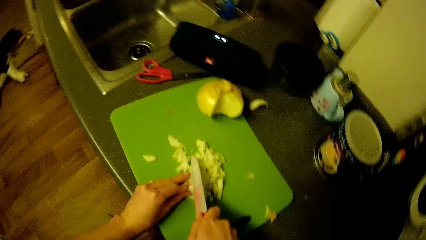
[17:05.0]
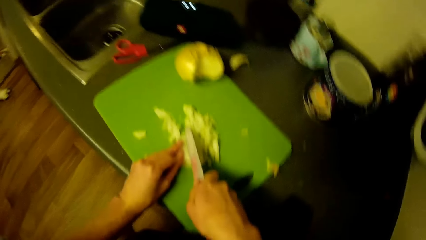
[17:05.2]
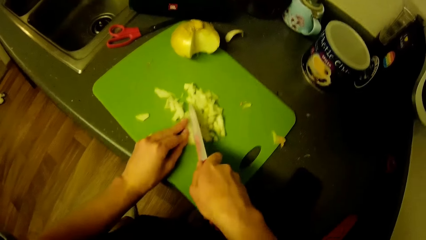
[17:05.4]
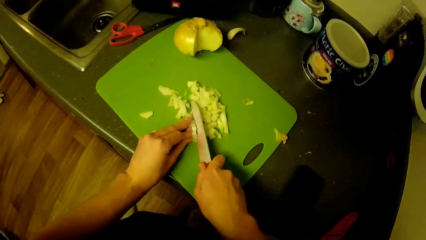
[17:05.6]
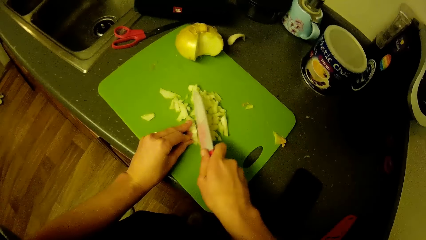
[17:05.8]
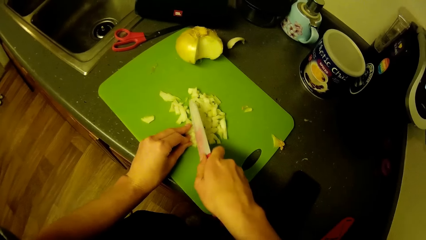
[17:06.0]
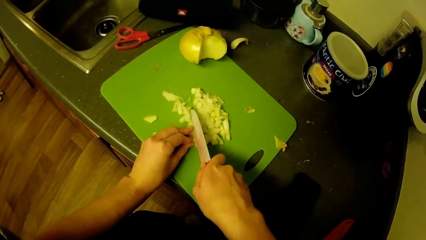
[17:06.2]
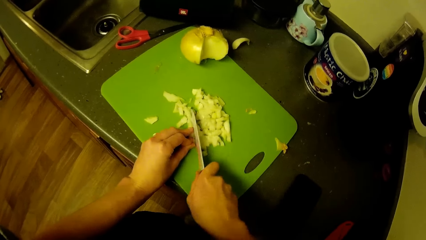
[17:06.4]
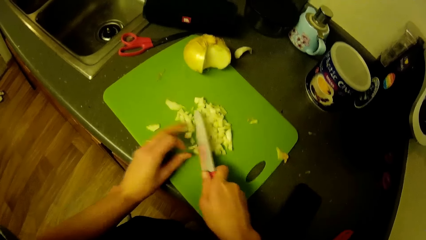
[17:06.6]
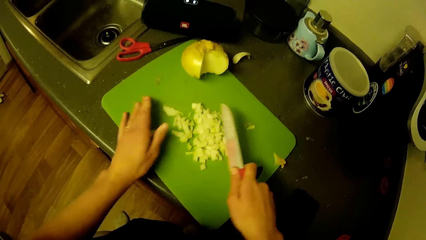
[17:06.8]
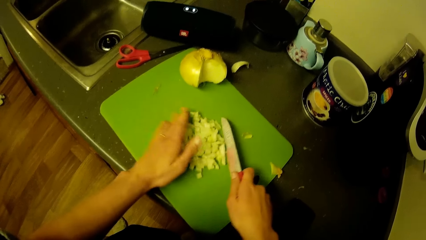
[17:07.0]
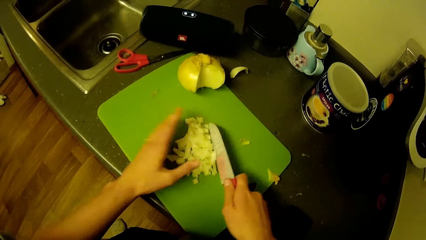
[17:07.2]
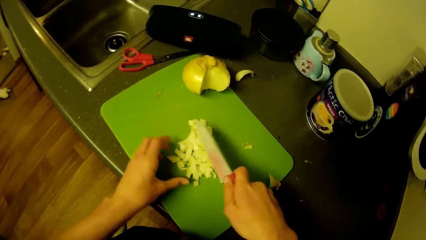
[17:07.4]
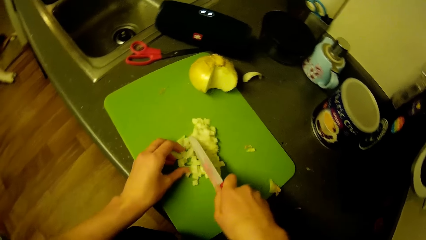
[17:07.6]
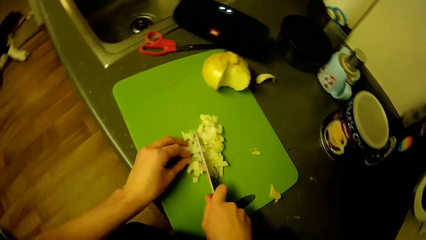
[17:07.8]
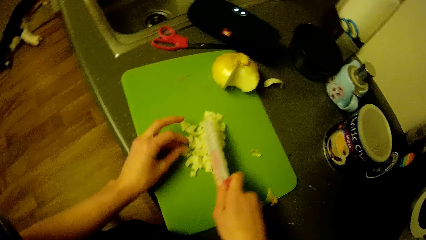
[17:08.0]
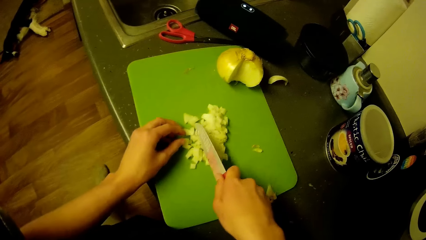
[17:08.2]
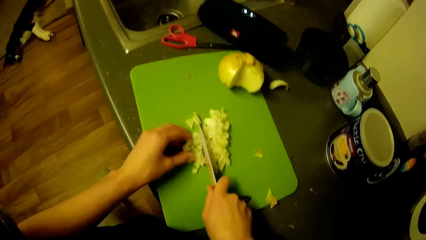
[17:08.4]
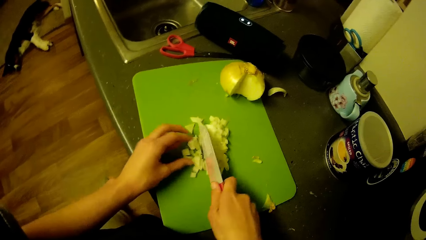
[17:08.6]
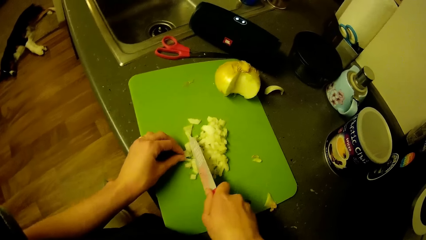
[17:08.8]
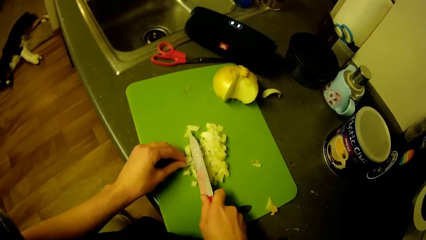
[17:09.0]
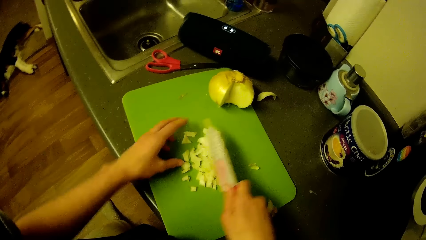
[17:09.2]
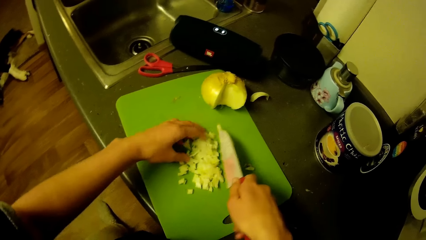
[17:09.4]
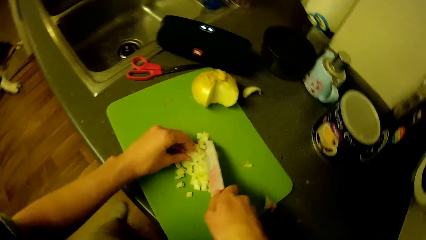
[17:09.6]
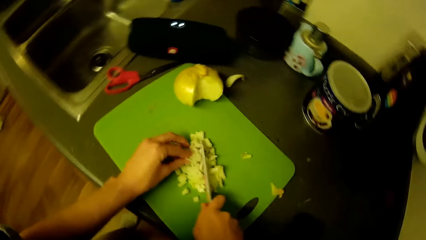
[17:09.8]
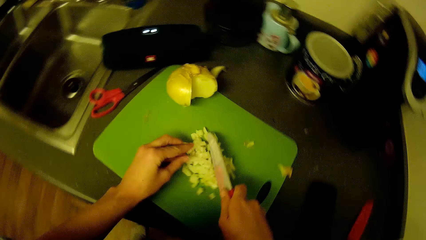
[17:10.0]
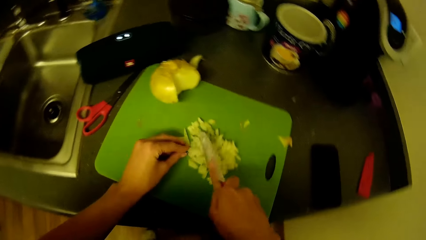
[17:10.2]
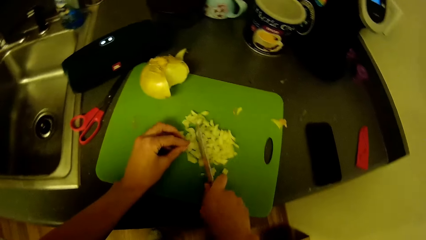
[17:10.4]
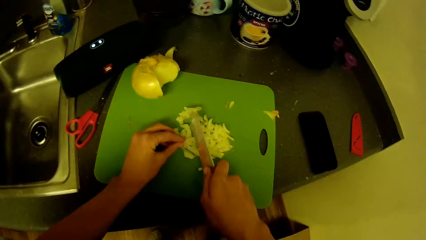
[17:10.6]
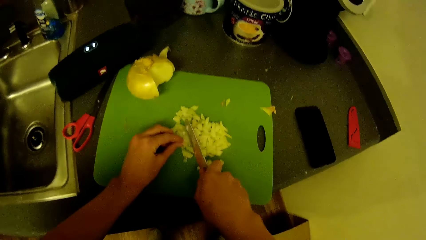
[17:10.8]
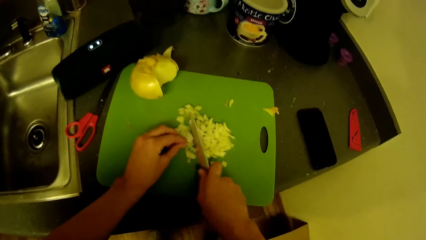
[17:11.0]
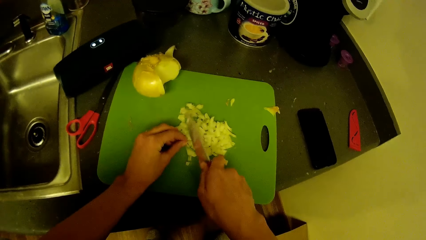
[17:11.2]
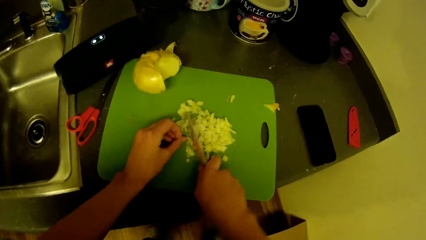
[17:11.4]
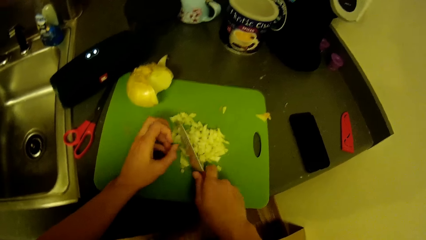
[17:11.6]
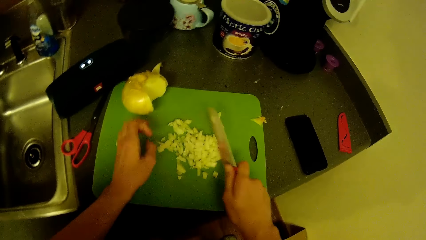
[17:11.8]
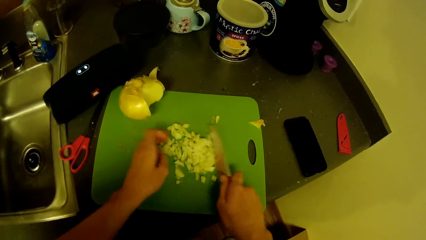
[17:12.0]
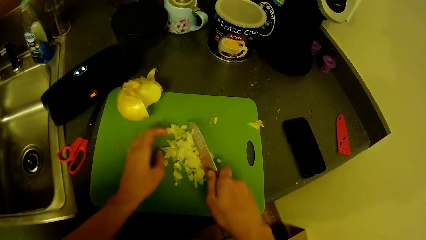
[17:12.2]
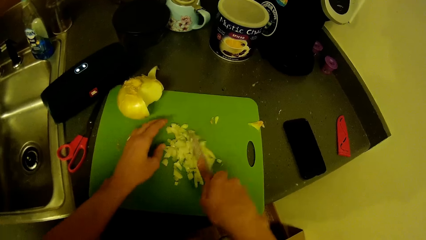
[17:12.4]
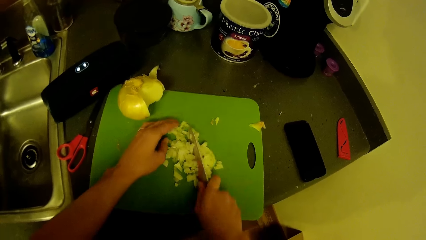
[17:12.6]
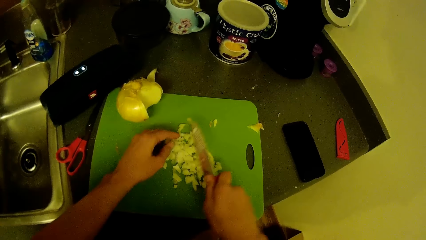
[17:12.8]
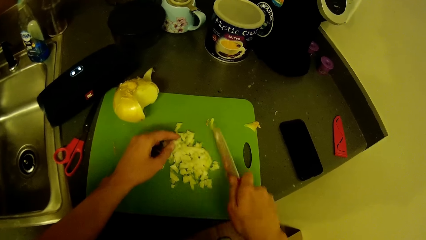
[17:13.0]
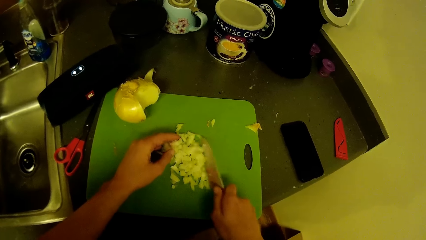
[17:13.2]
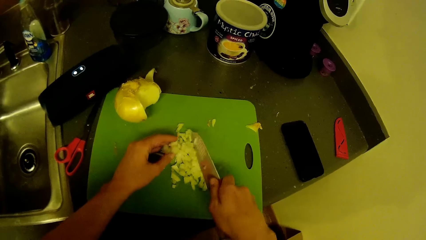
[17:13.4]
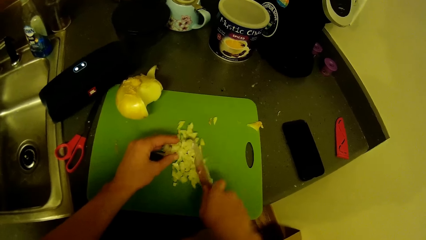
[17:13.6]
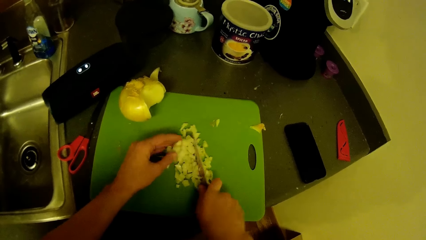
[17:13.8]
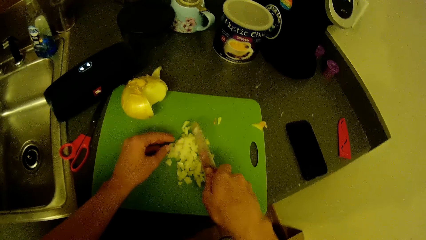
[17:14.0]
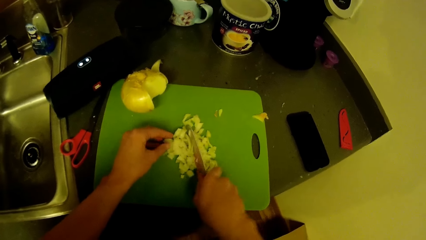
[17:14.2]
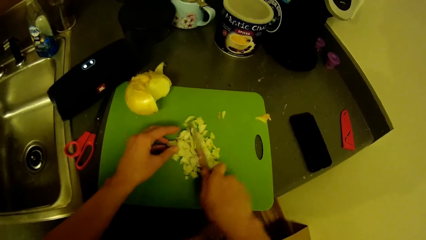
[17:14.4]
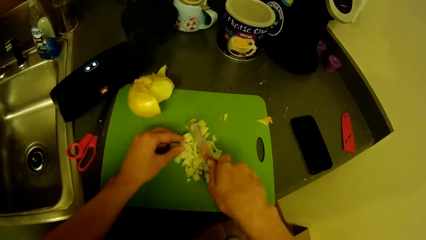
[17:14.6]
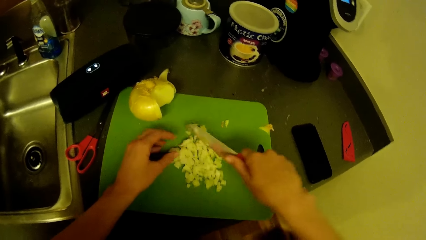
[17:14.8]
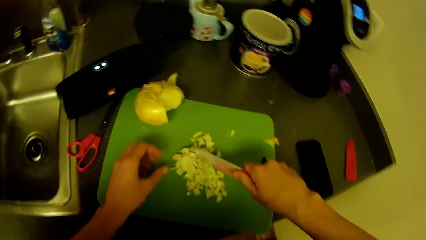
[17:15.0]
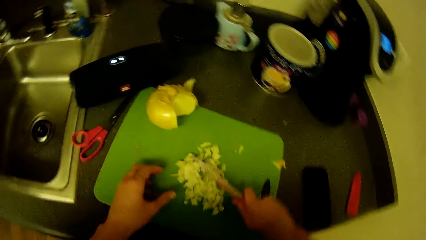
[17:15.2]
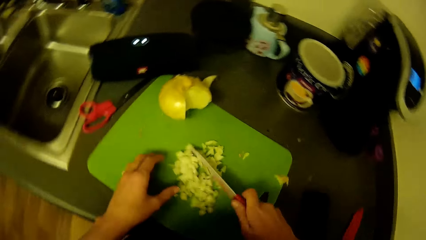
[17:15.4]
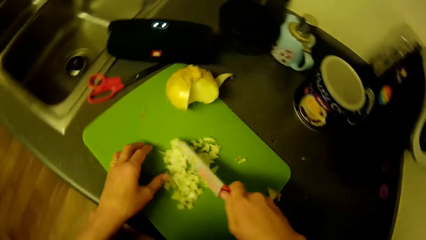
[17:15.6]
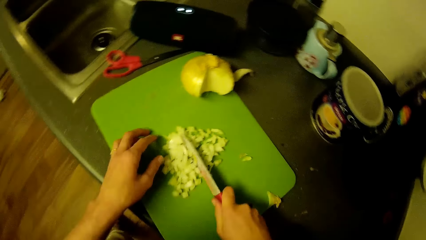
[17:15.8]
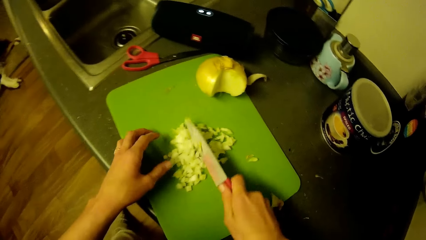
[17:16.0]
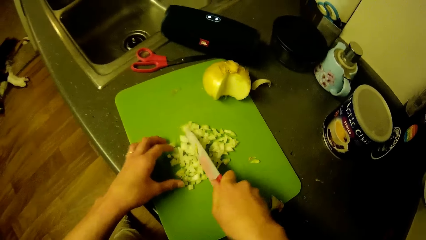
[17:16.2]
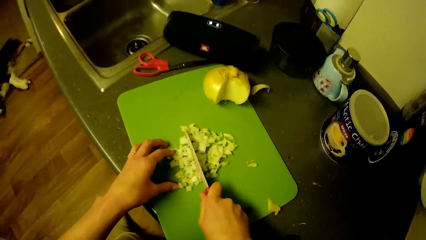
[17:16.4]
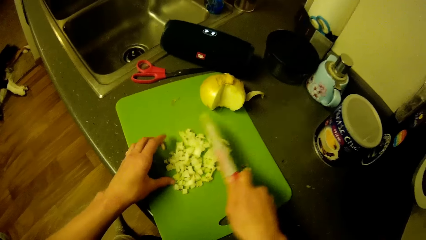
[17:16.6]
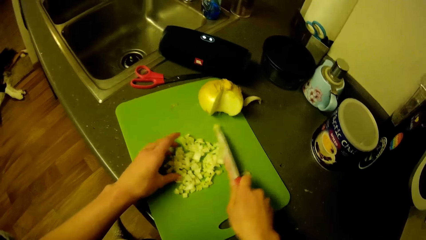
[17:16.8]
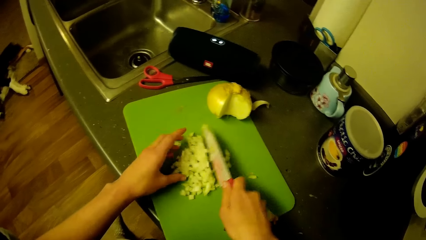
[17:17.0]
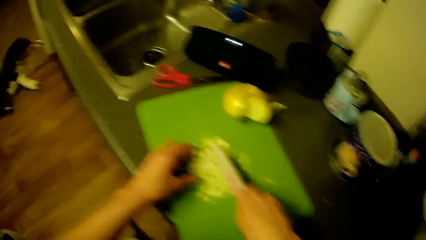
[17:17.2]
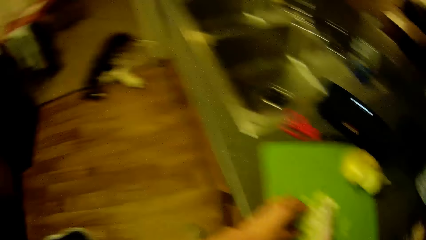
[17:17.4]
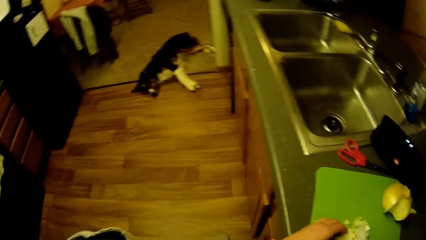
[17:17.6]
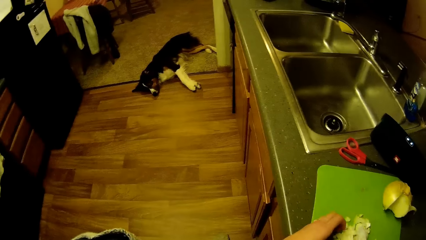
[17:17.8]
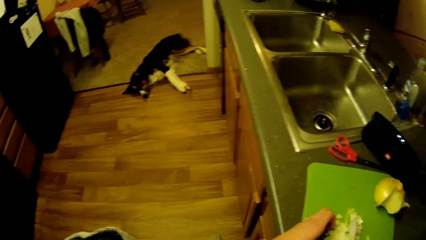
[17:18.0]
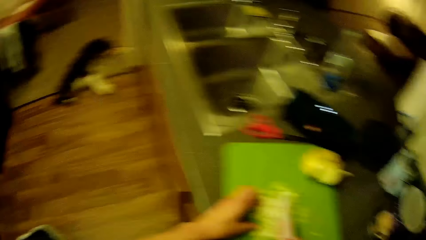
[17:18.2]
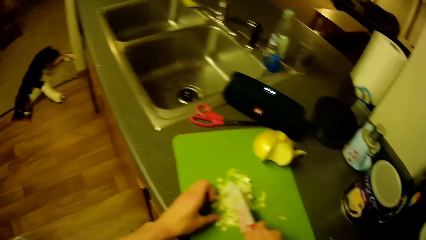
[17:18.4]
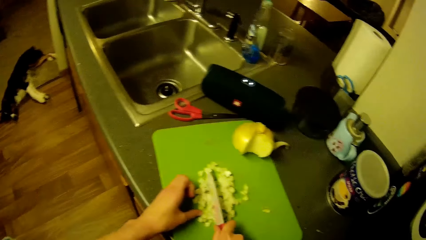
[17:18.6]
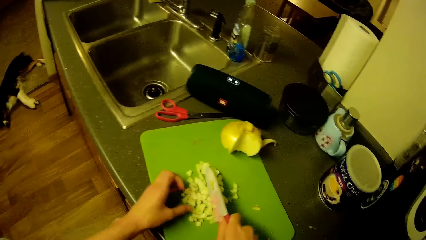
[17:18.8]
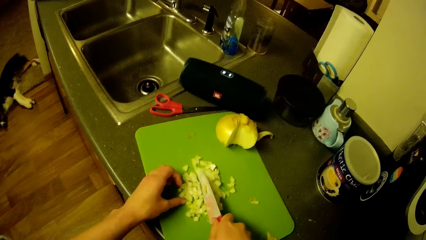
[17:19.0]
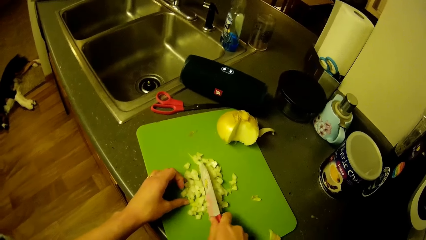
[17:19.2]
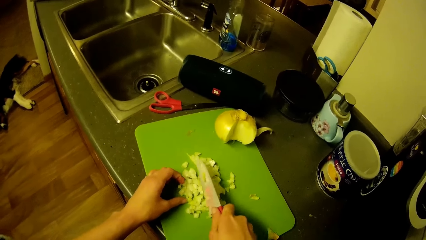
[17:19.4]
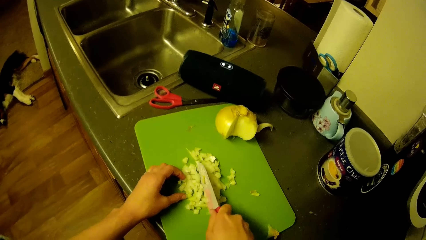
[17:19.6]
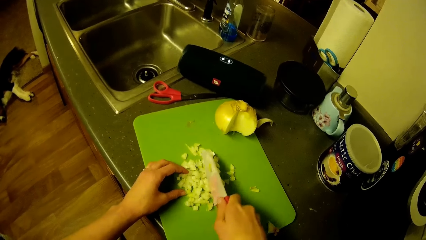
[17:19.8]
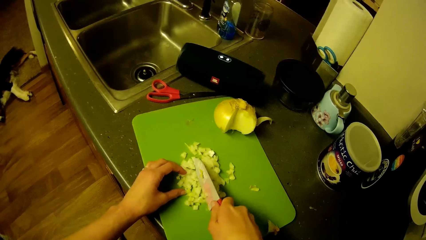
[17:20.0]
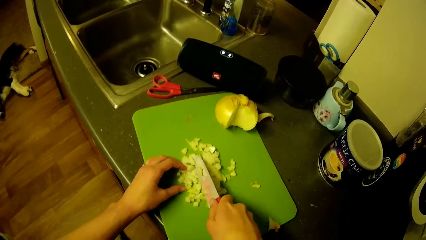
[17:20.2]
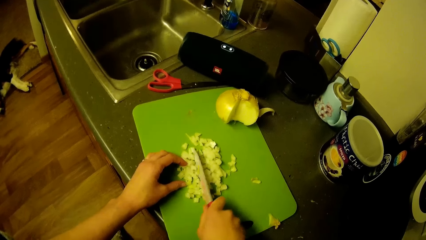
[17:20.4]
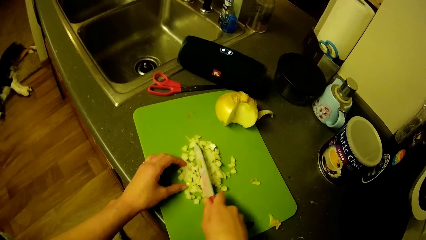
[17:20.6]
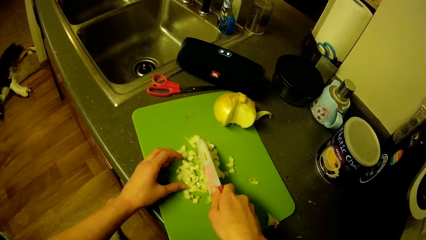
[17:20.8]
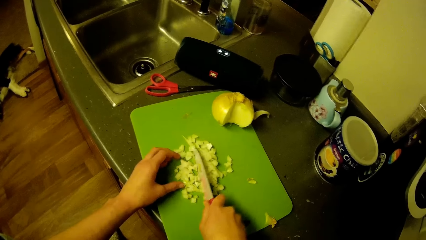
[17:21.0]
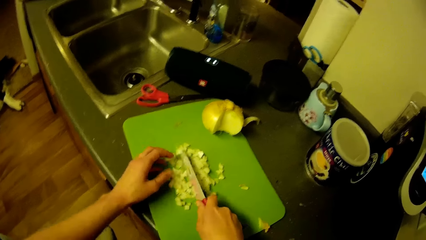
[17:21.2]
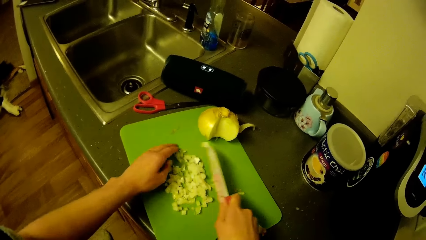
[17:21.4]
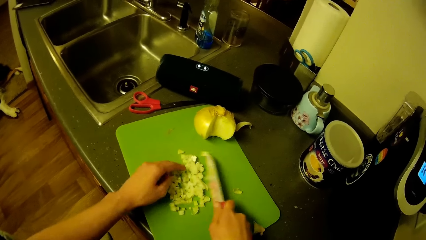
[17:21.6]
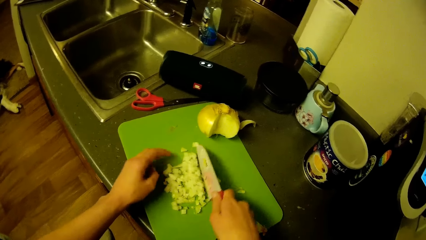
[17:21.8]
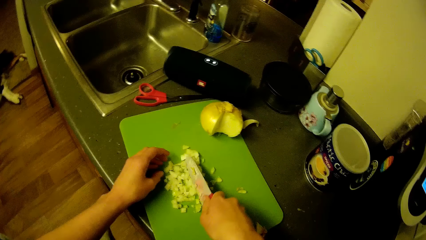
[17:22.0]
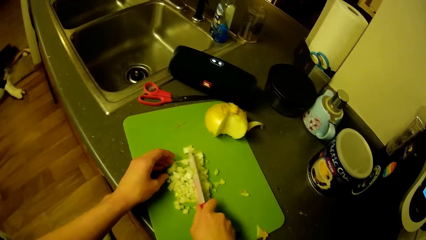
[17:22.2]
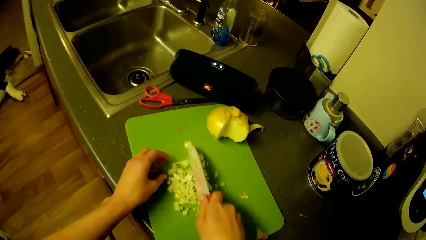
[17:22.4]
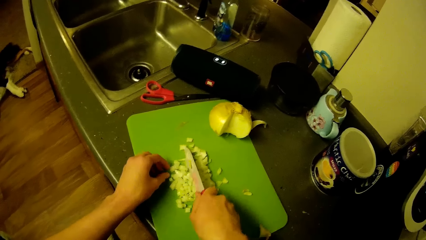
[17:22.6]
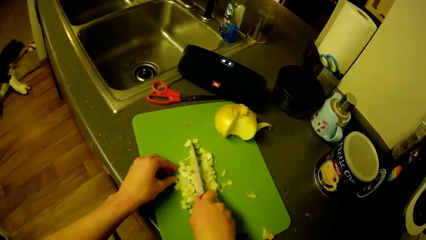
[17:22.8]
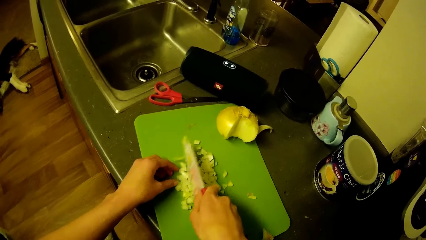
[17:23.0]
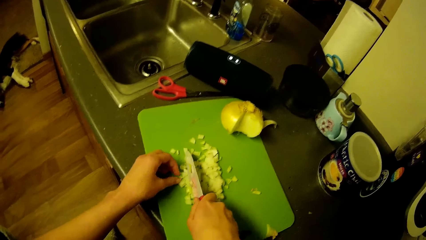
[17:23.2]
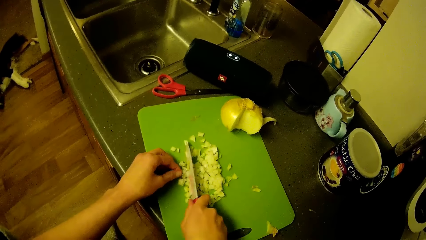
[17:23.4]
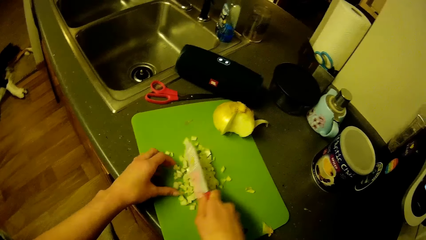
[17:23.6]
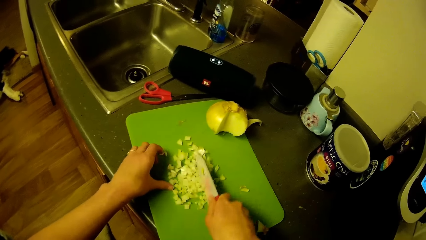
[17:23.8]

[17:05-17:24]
The camera wearer swings a hand. They move the onion together. They chop the onion using a knife. They swing a hand. They chop the onion using the knife. They turn the head left. They turn right. They chop the onion using the knife.
